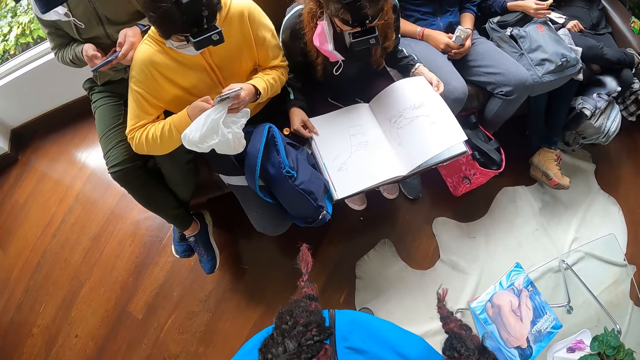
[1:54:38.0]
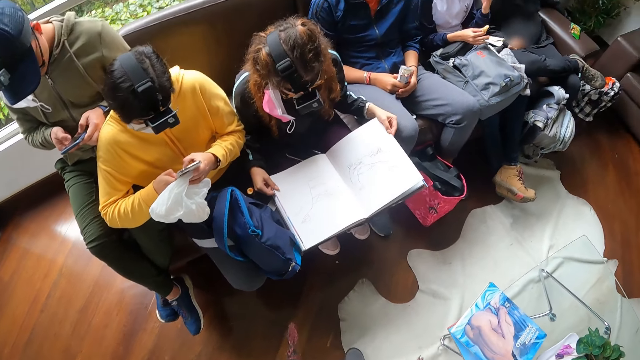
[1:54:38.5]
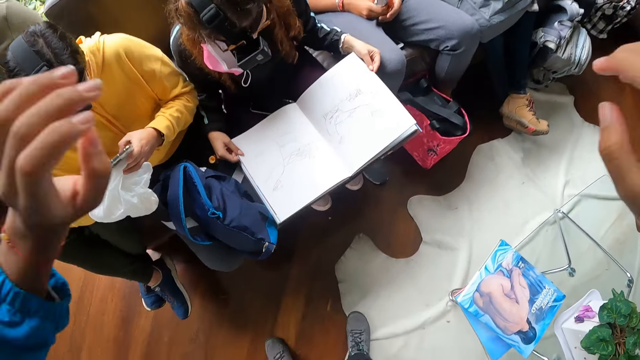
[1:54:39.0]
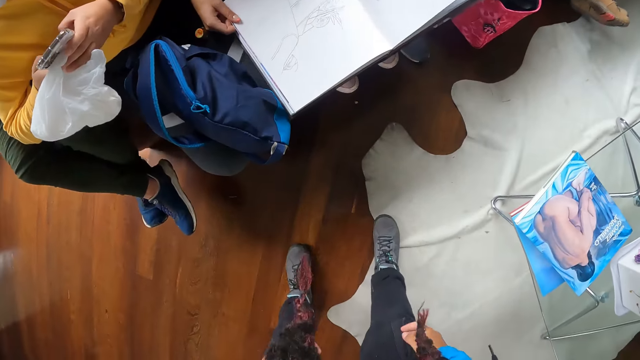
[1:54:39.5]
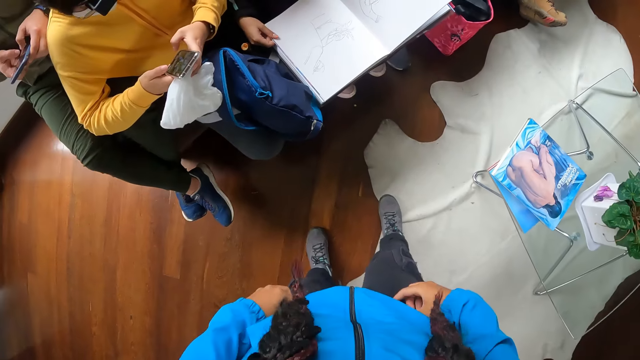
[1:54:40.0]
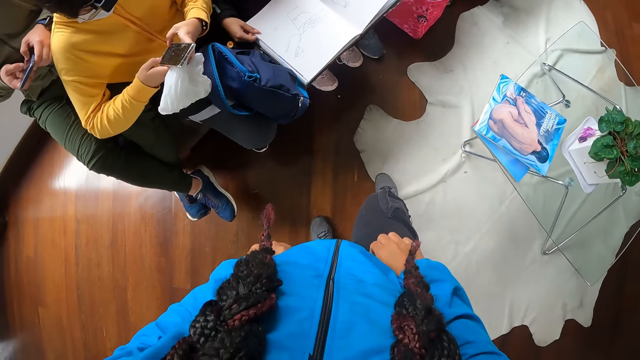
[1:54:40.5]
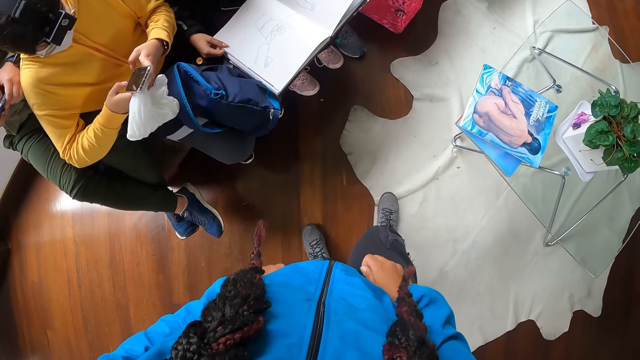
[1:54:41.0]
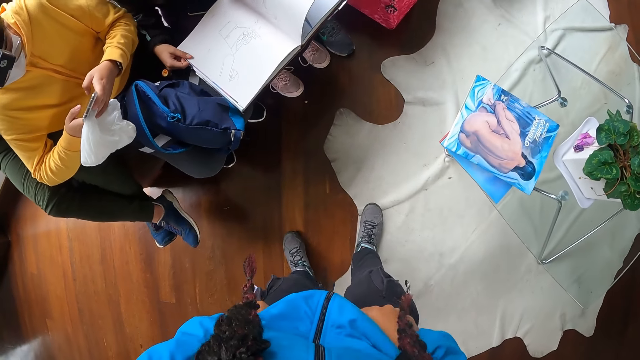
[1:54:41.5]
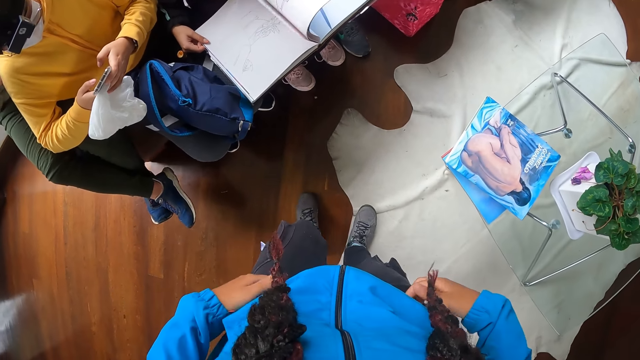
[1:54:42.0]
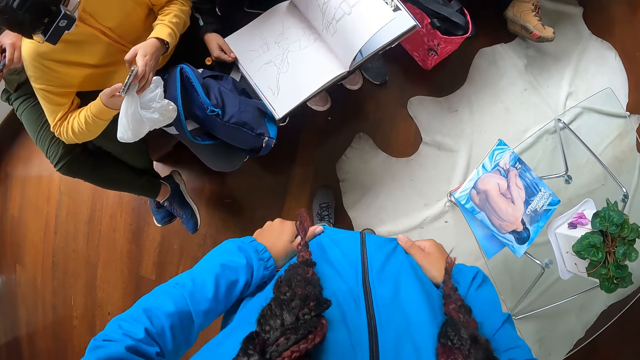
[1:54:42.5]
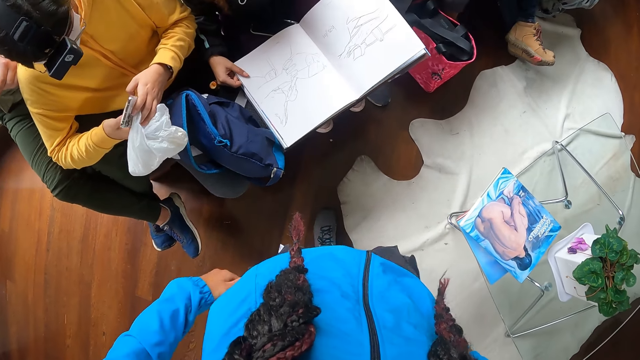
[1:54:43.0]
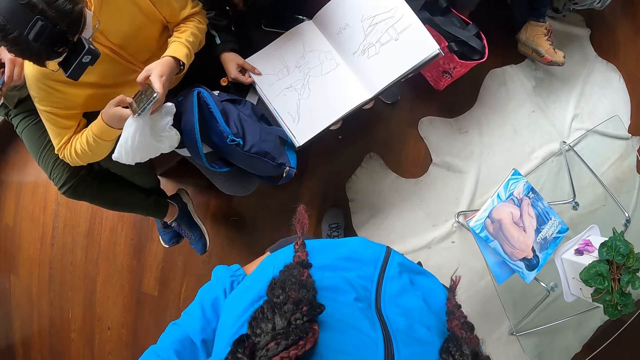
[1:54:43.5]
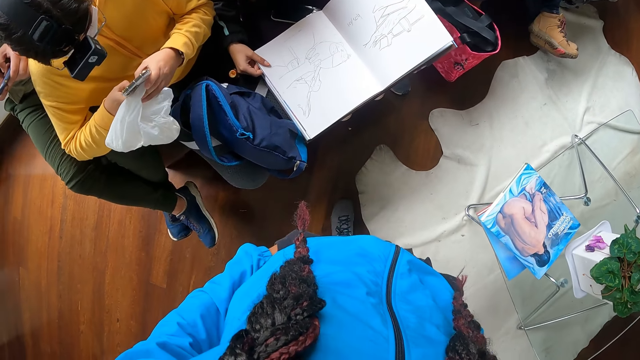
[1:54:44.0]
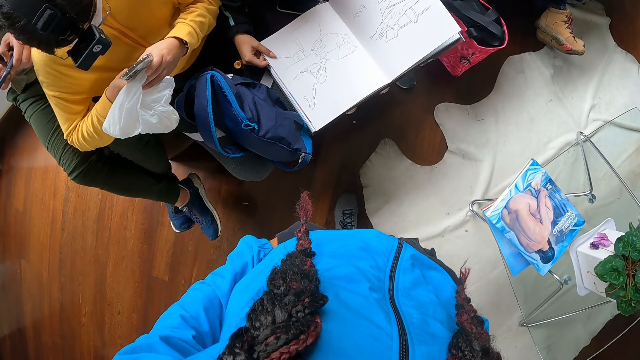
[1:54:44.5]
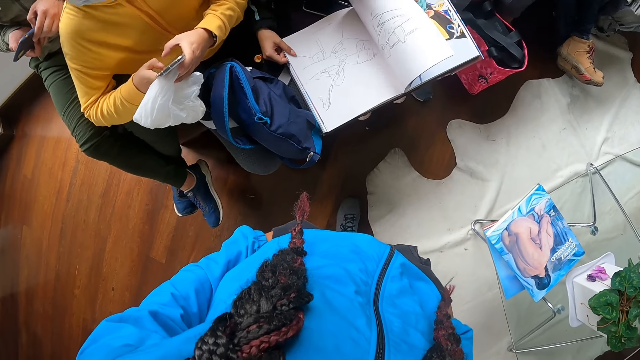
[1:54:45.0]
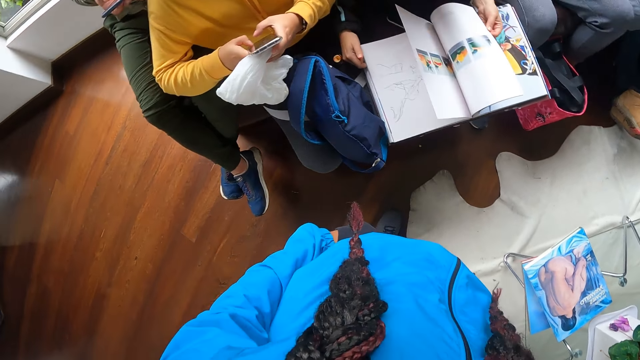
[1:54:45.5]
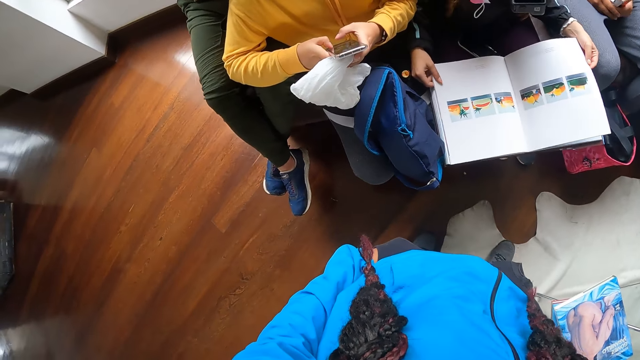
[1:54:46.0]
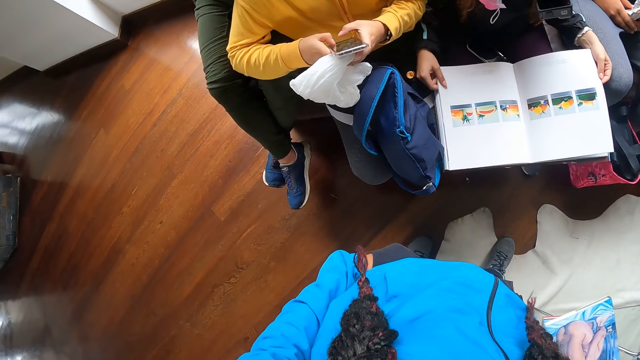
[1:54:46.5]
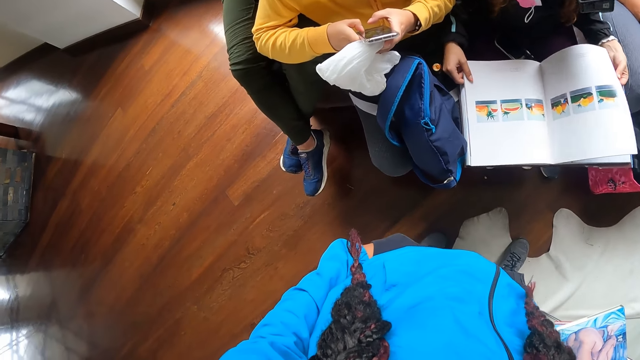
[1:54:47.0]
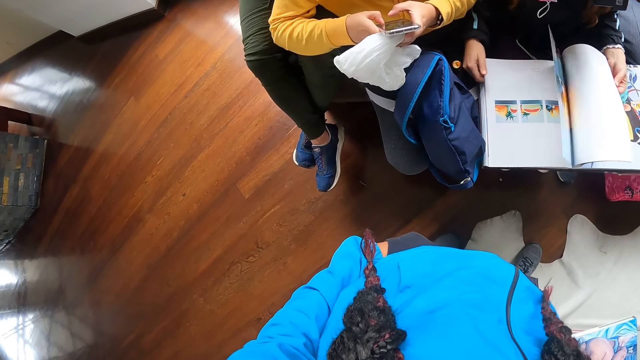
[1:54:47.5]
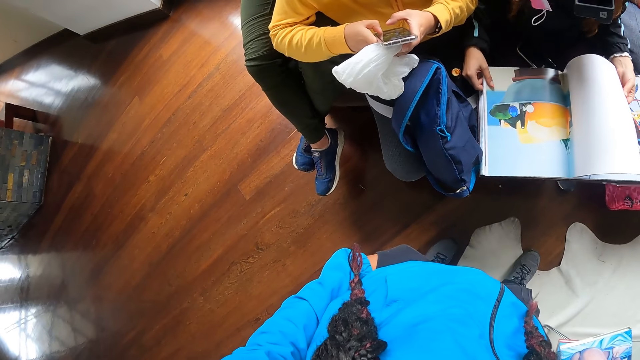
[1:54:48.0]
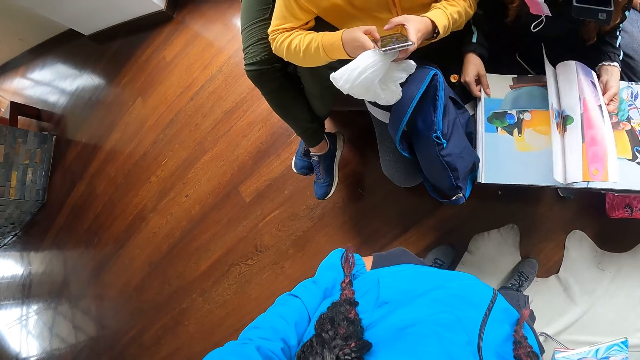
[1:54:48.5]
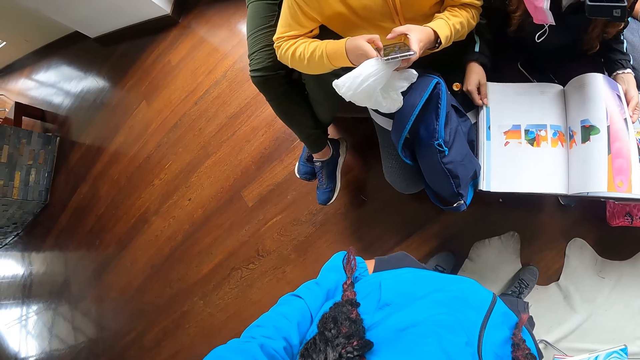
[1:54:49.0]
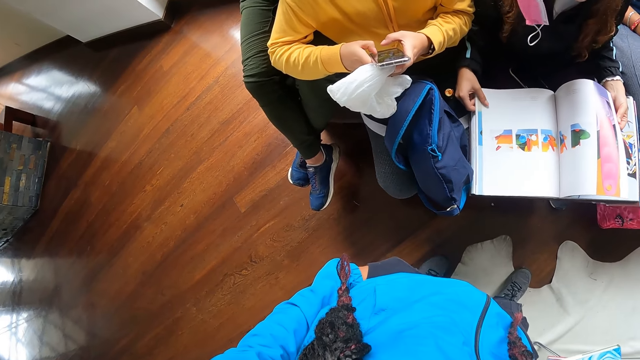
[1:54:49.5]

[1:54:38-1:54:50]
The camera wearer adjusts her trousers with her hands. She adjusts her jacket with her hands. She puts her hands in her pockets. She looks around.

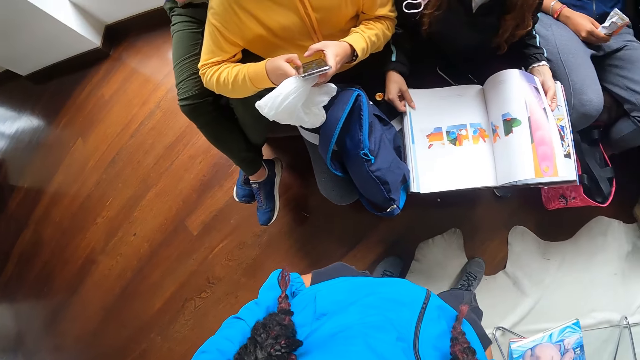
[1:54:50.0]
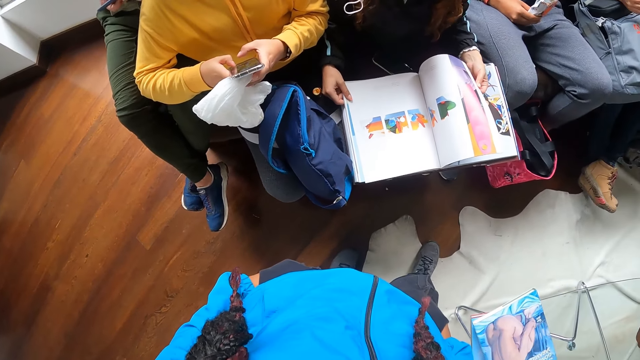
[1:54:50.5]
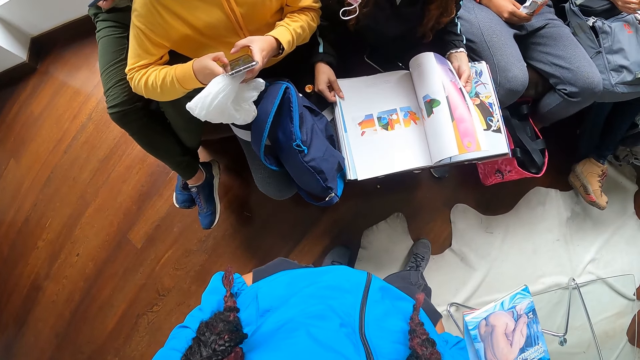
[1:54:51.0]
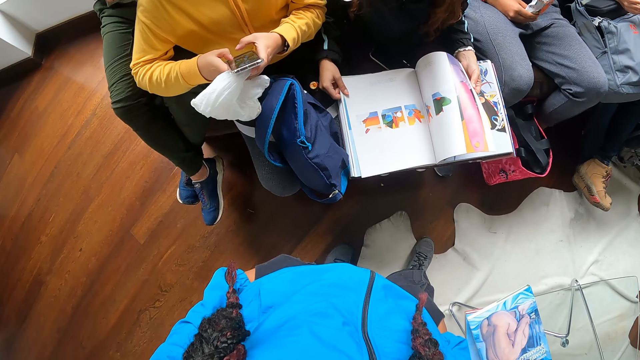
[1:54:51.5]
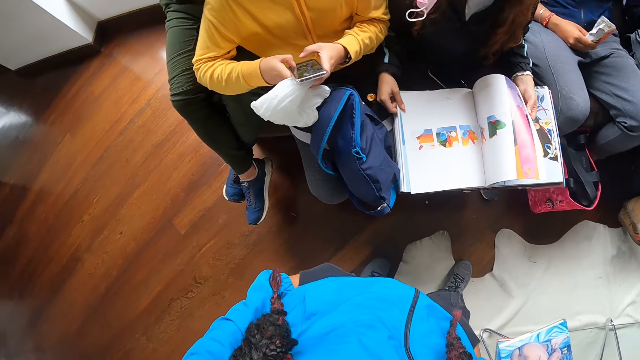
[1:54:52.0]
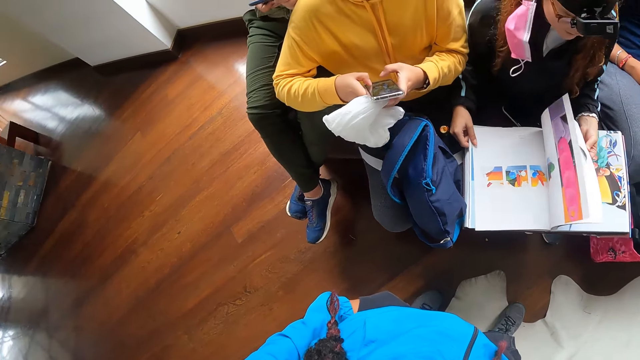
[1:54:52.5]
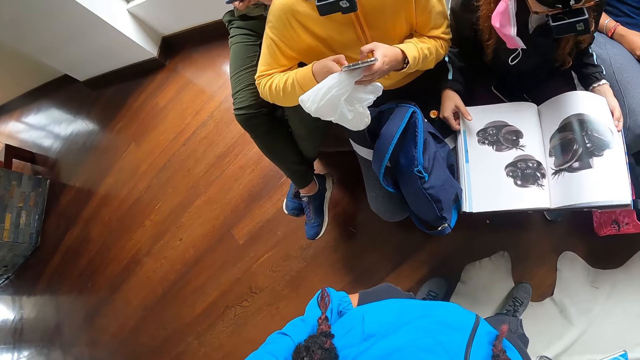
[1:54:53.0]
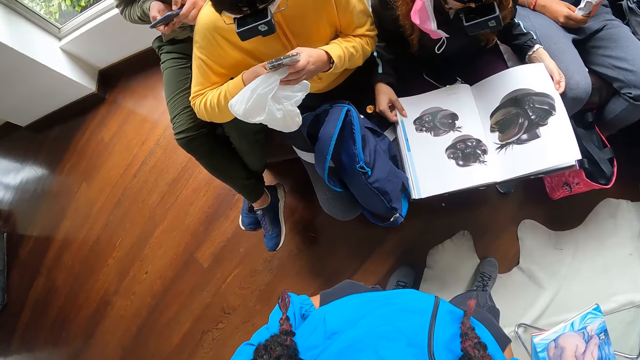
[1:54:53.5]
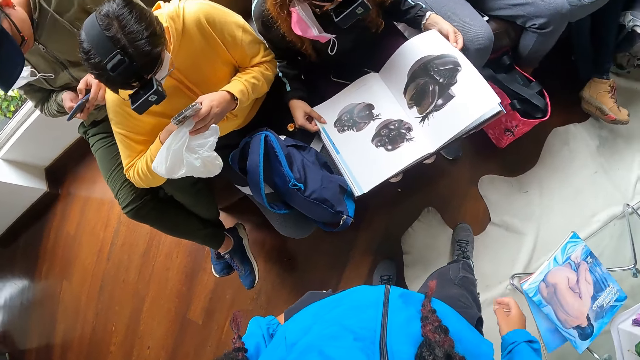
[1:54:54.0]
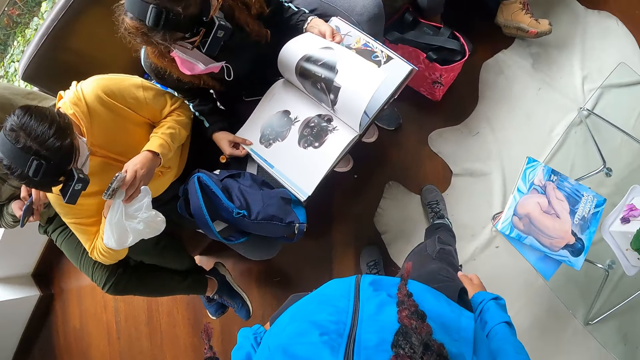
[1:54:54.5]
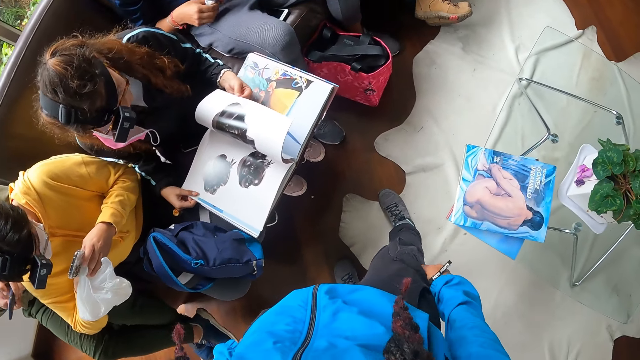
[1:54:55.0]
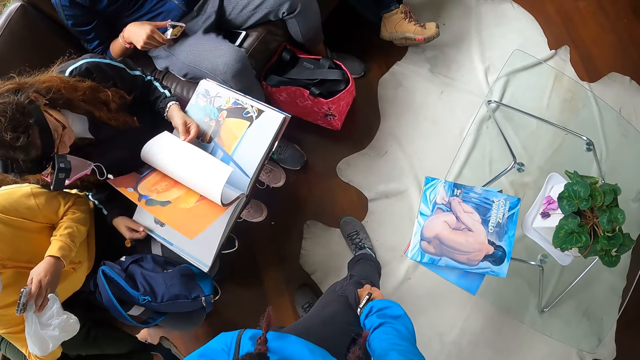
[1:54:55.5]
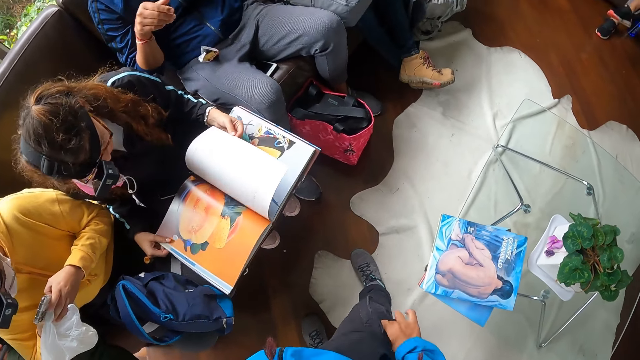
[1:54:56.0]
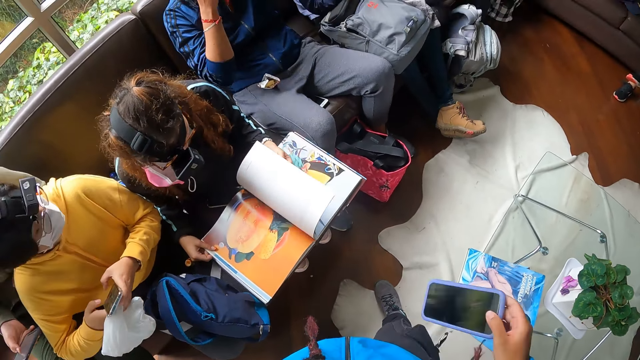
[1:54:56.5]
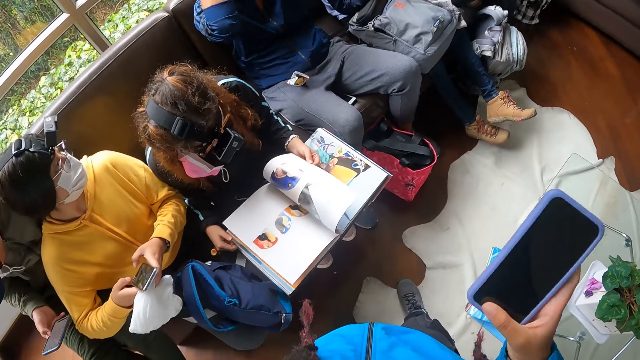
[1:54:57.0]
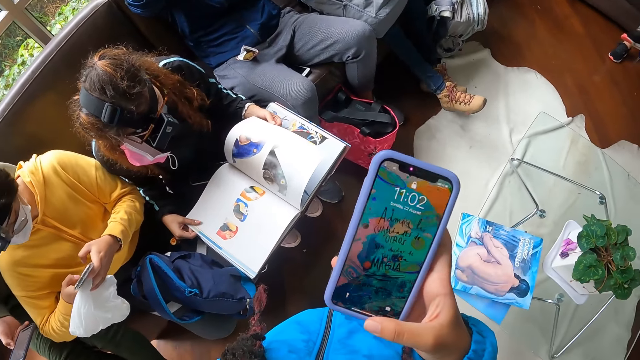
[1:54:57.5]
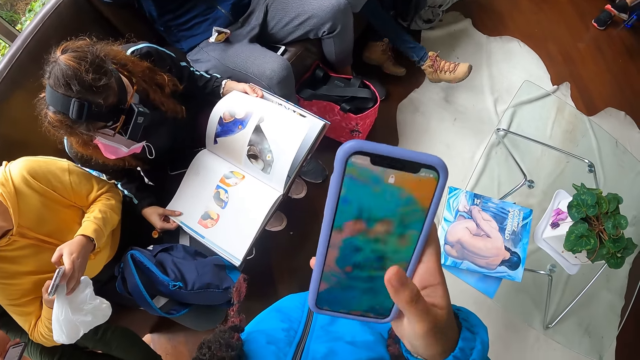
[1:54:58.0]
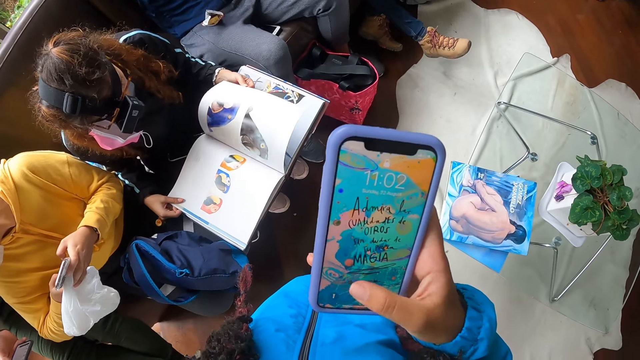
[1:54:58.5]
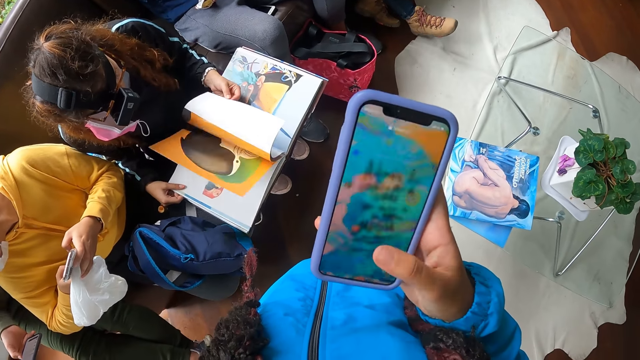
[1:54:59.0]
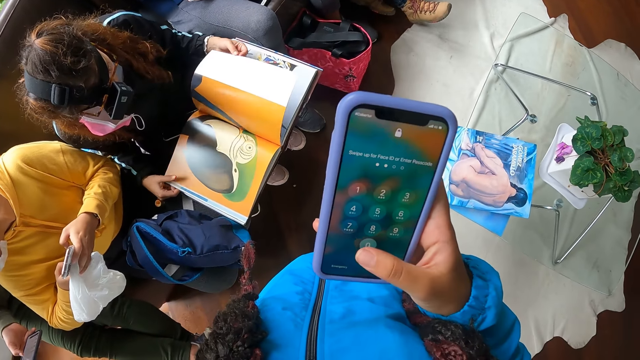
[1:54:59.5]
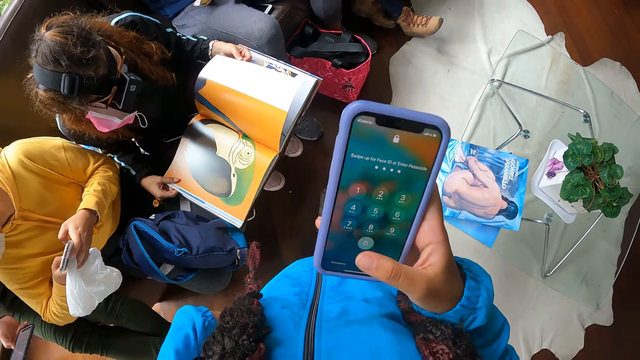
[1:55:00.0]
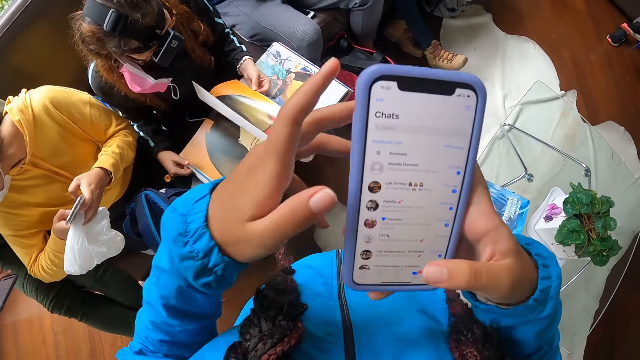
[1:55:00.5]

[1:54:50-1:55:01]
The camera wearer picks the phone in her pocket with her right hand. She operates the phone with her right hand.
